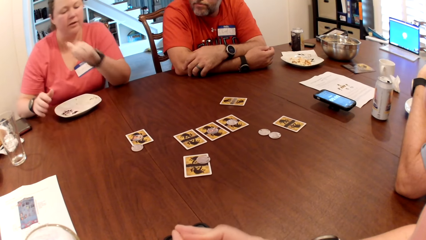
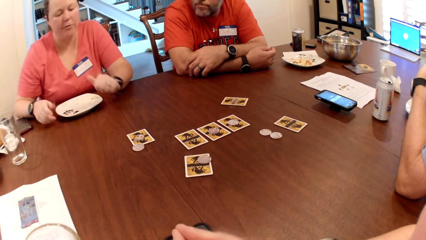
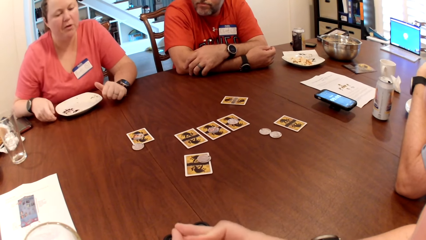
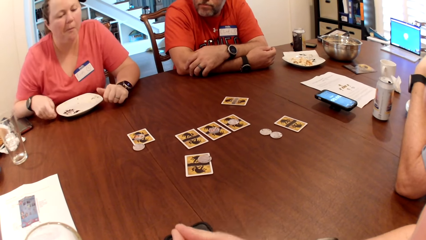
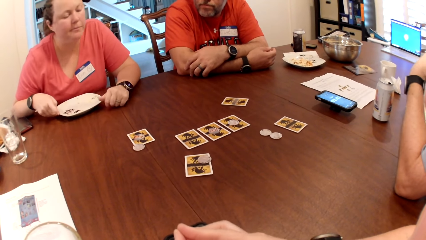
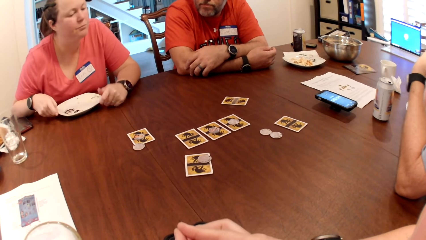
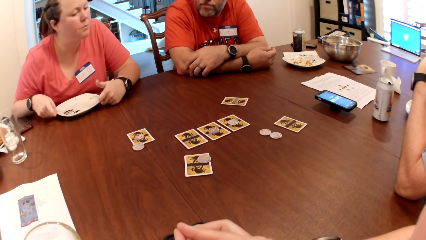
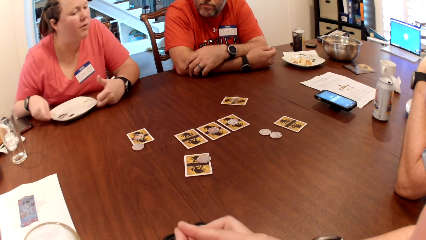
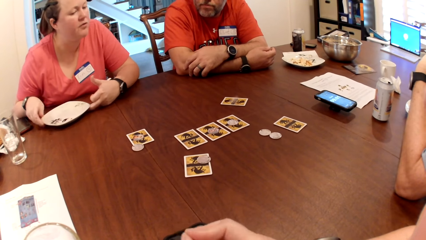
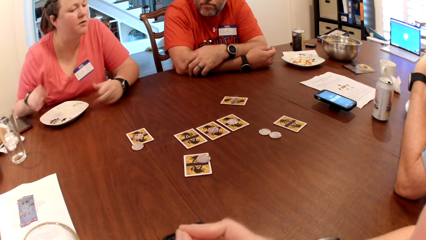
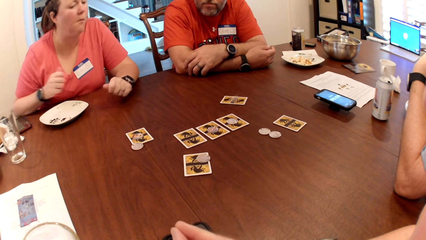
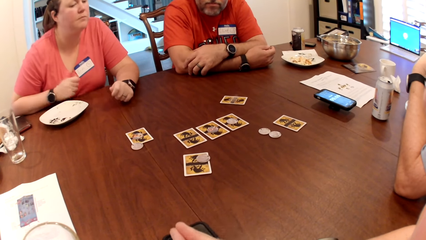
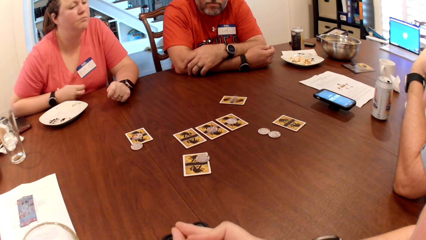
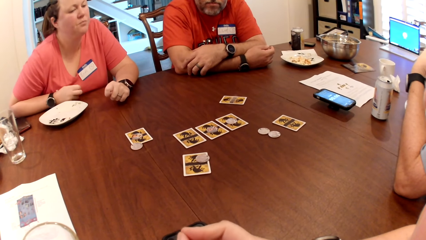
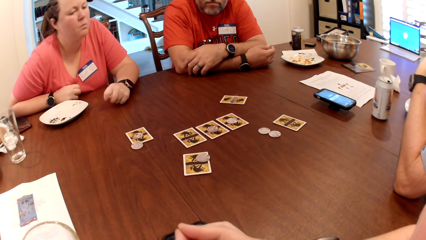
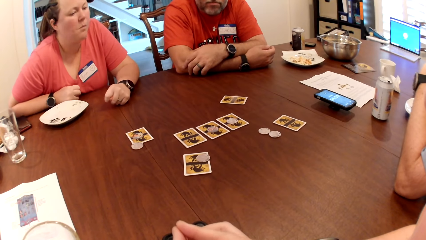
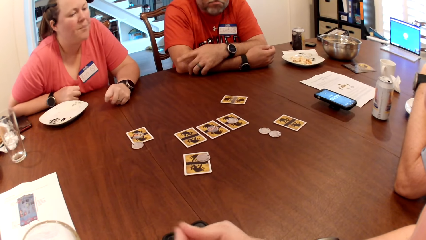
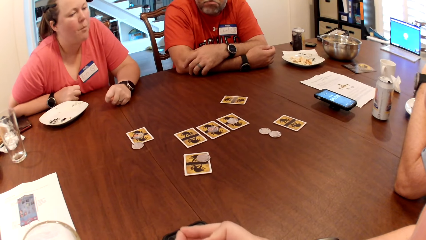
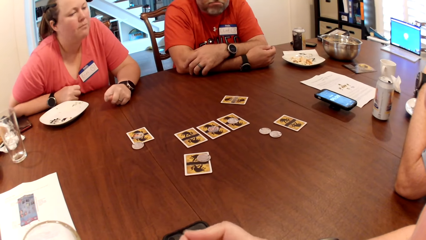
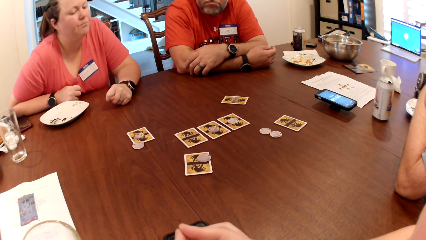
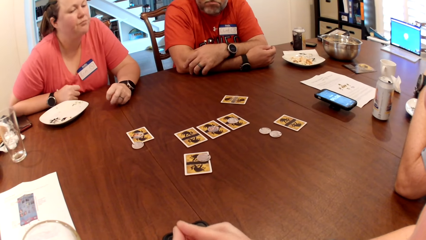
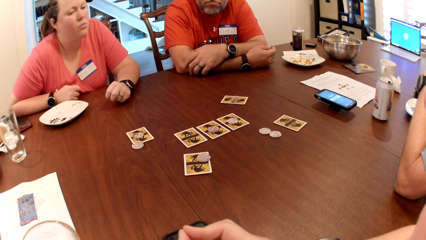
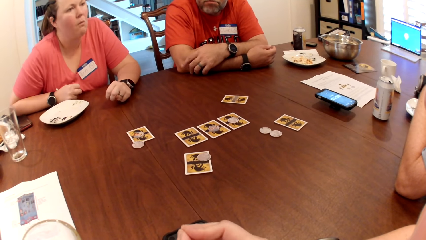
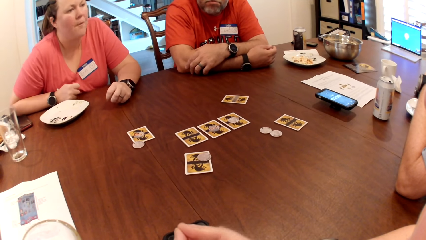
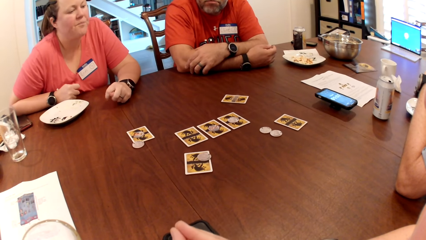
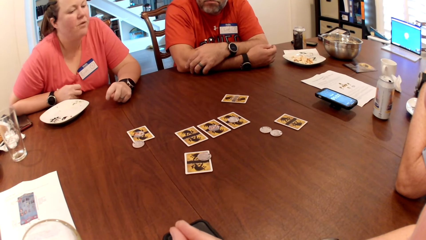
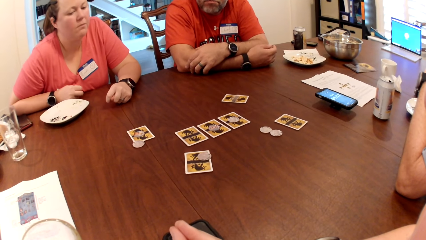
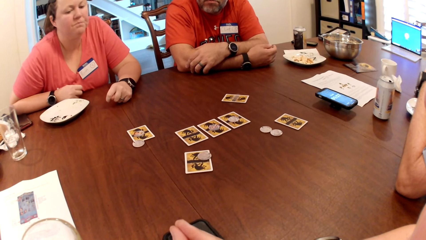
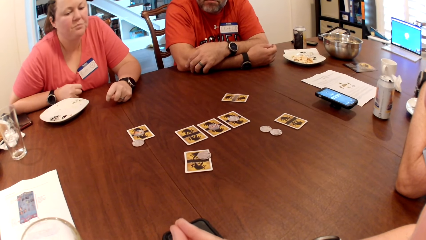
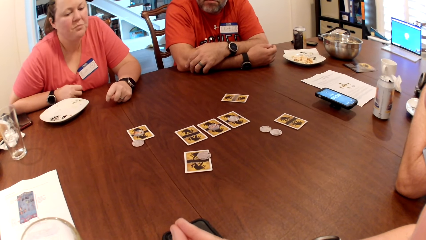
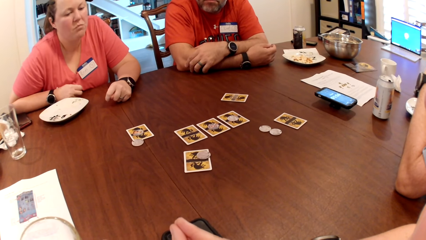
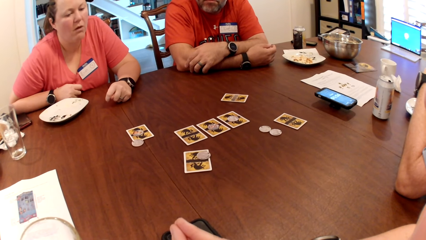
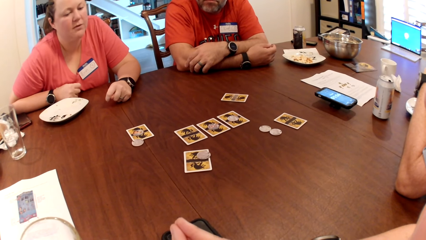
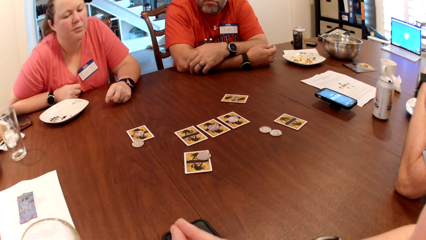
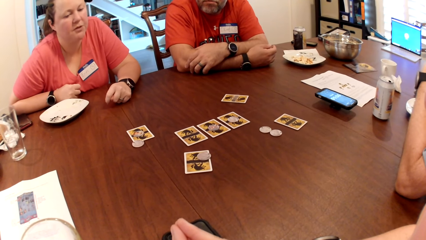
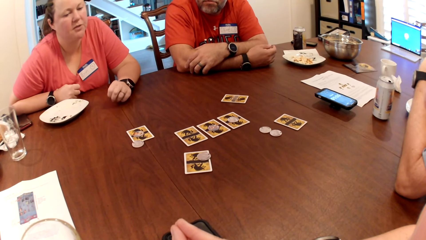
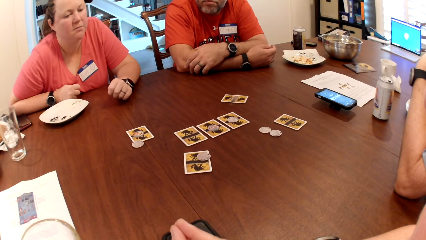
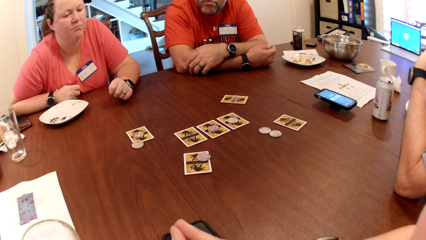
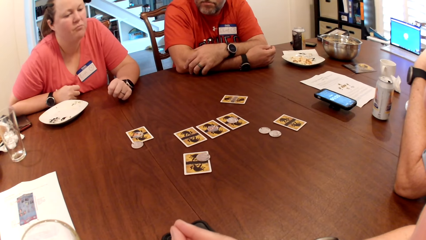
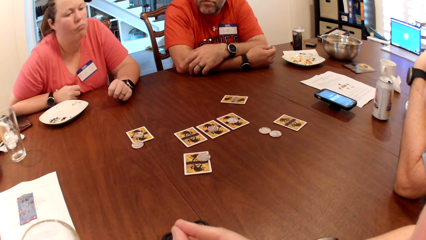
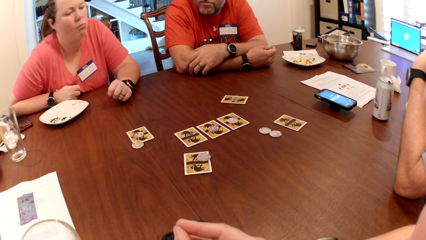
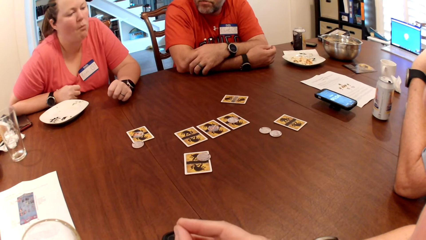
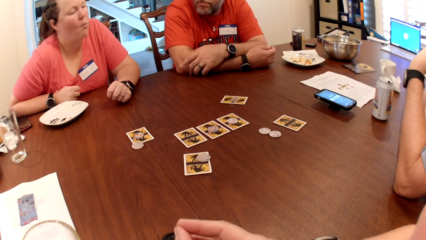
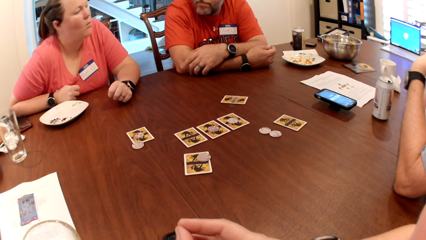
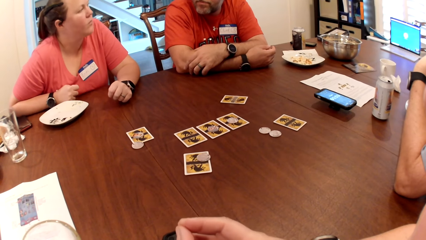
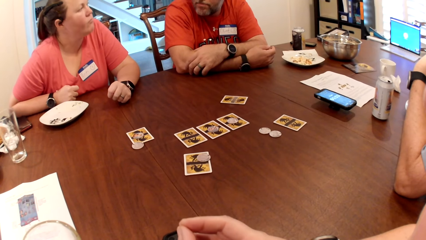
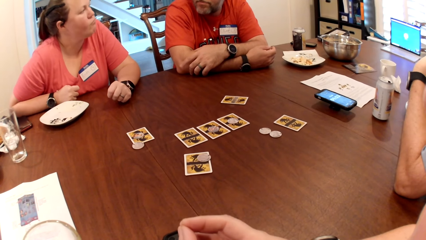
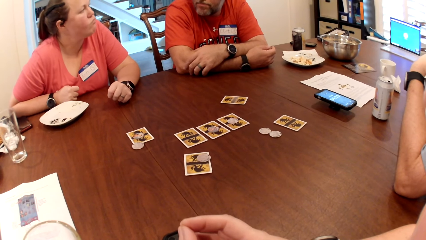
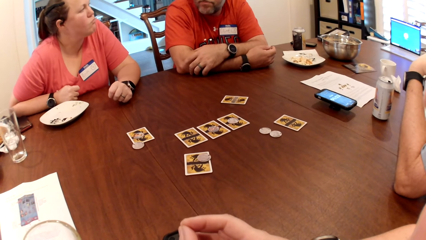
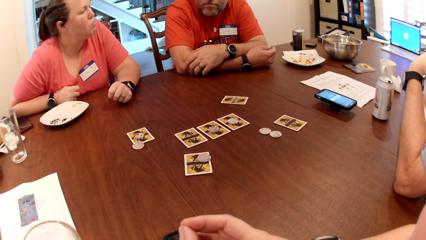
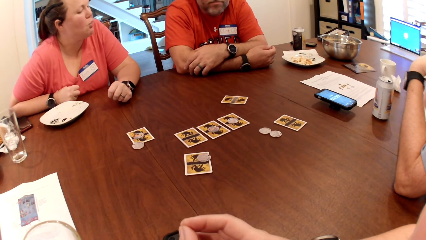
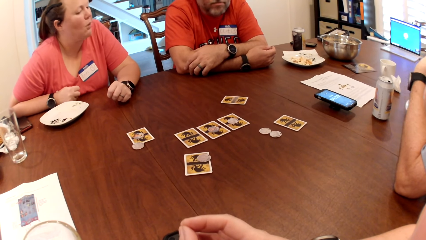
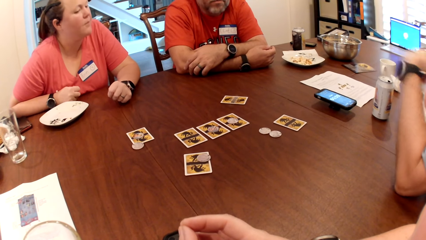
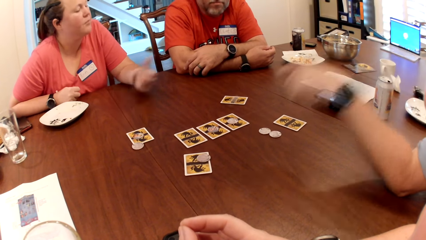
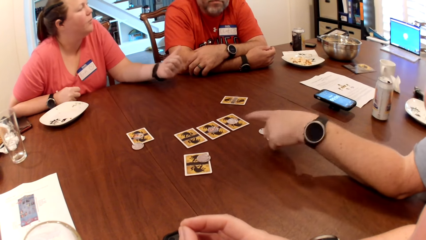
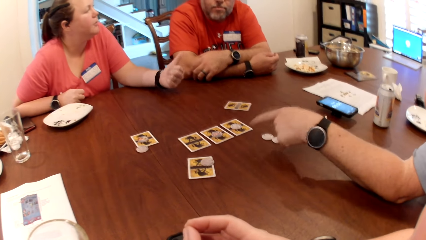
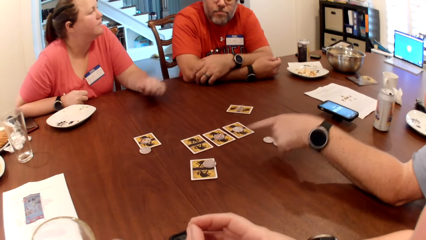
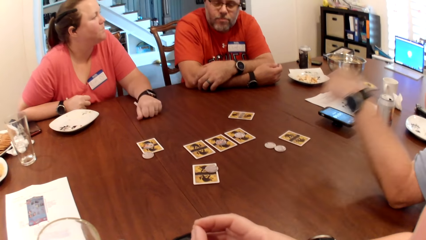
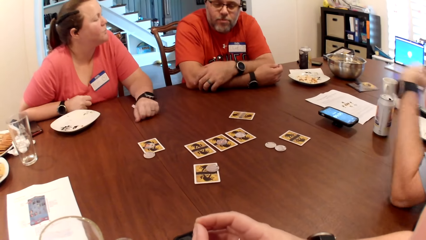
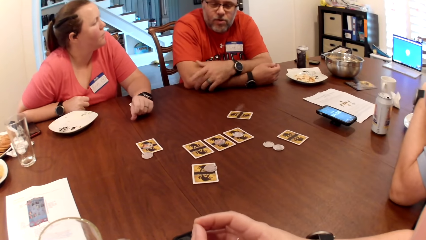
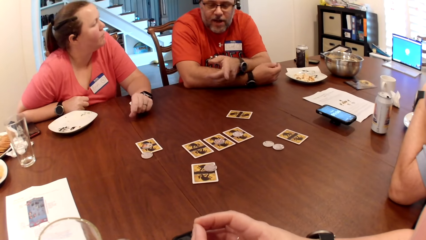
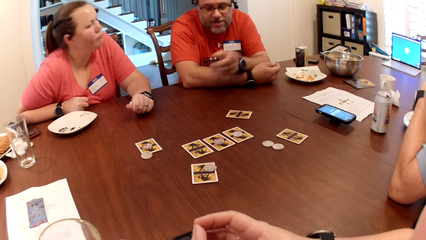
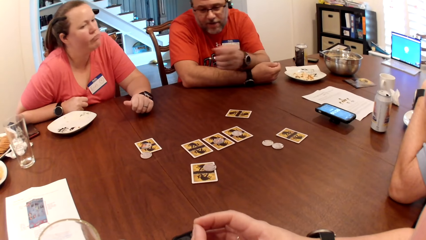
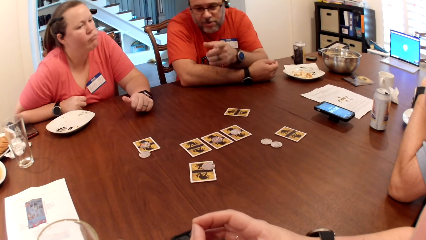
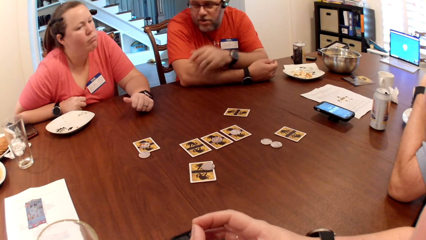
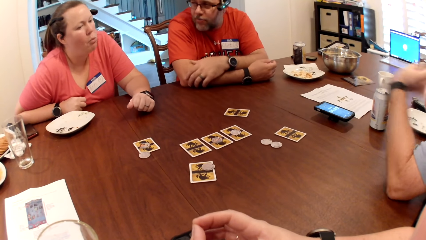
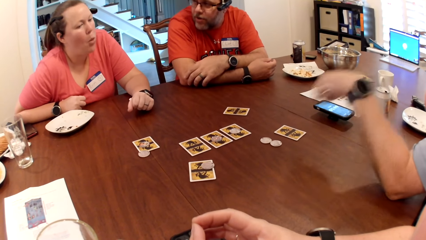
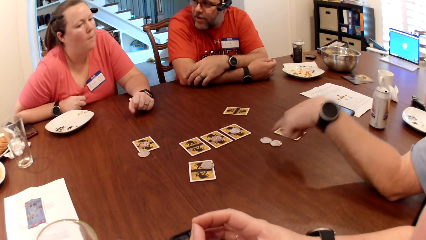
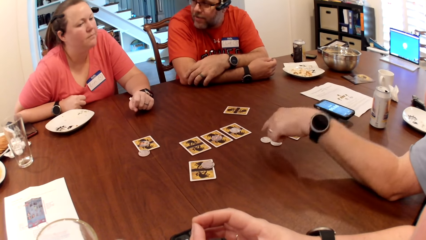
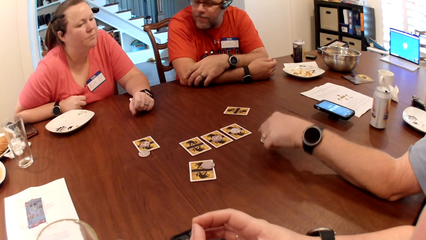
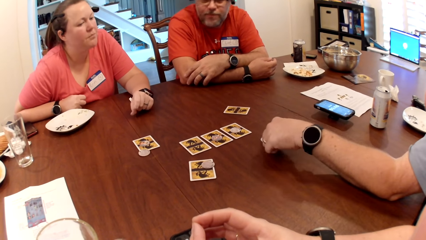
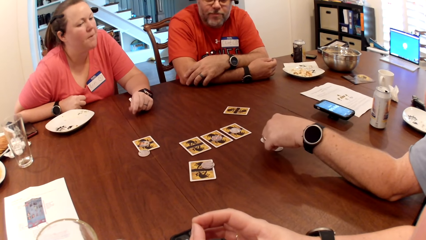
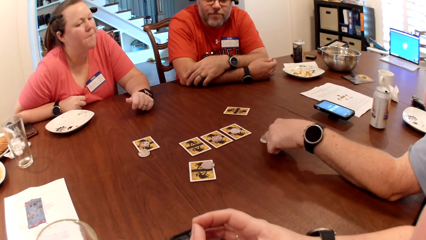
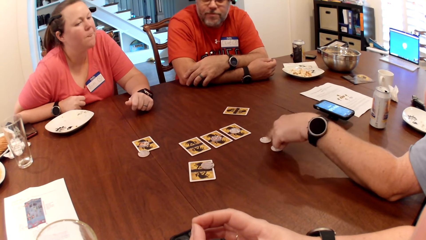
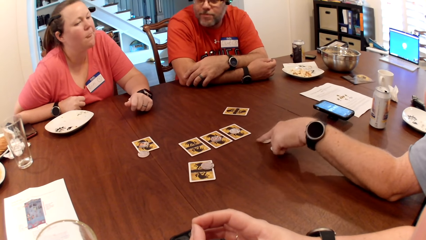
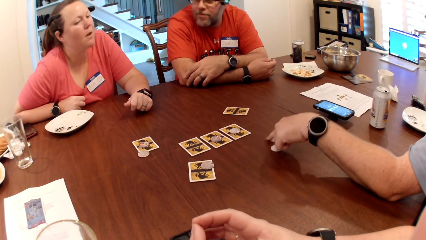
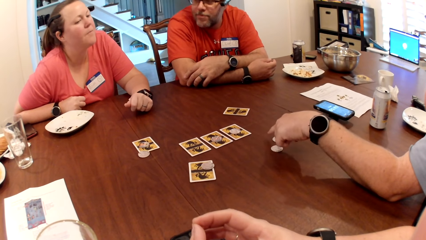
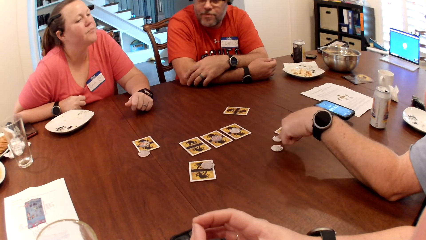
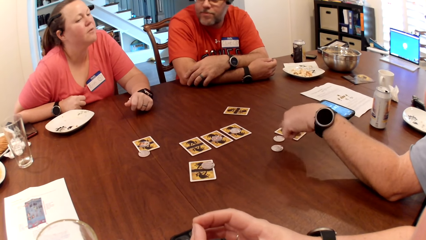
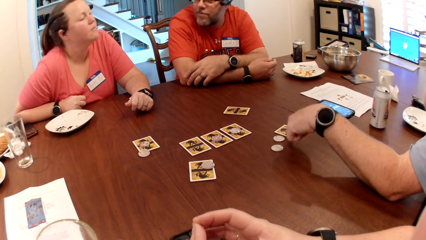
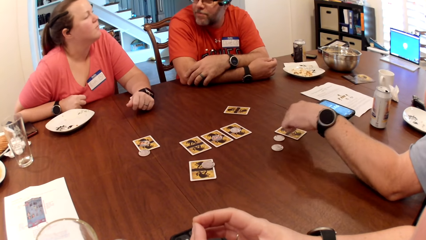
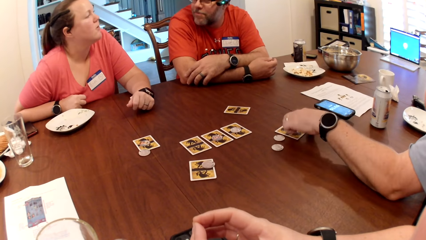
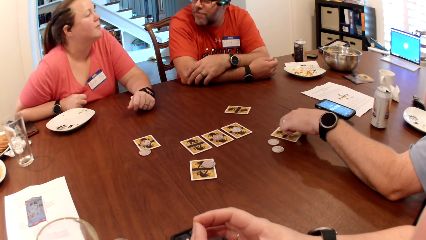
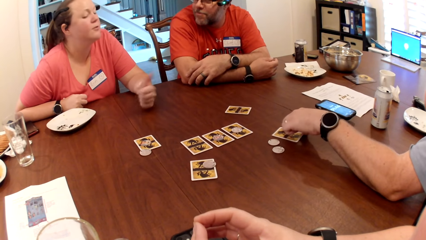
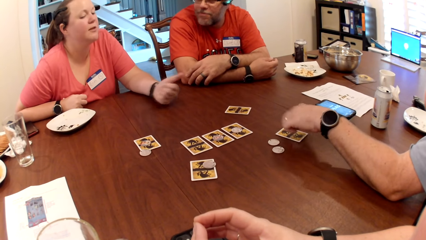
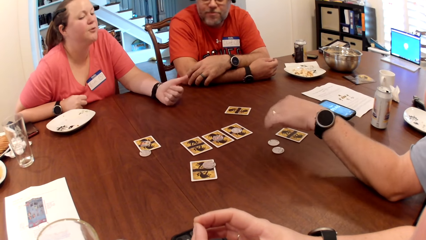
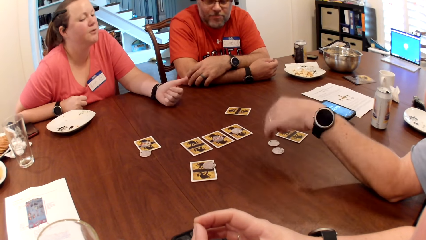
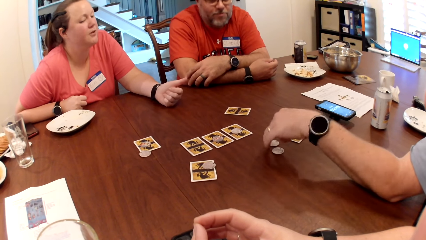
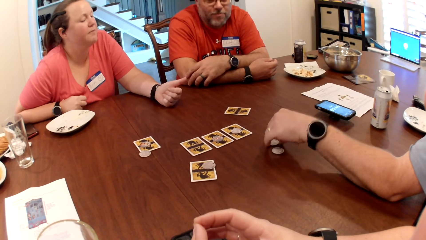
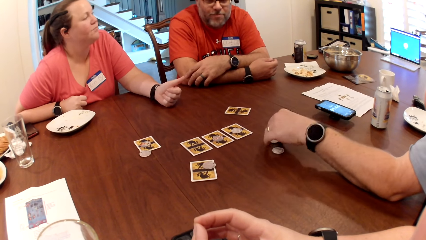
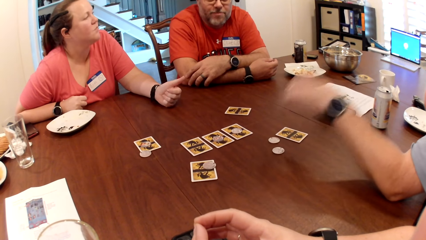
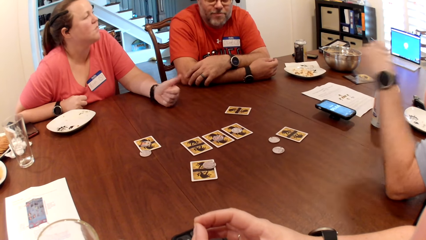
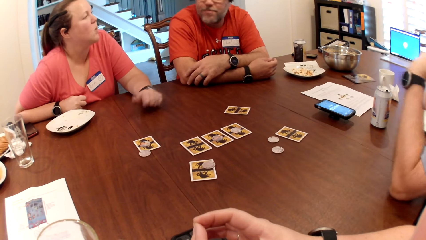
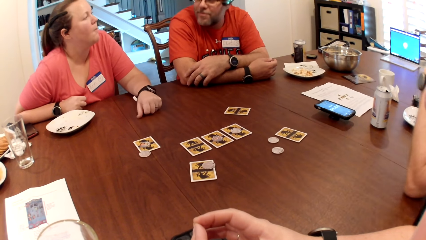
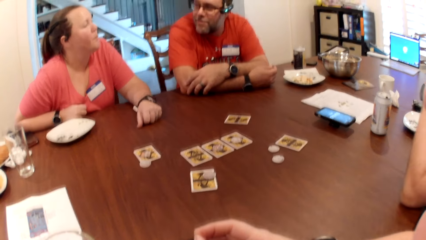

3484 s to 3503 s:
The woman drops both hands on the table. The woman moves her plate on the table with both hands. The camera wearer scrolls the phone. A man gestures with his left hand. The woman gestures with her left hand. Another man gestures with his left hand. The first man moves game tokens on the table with his left hand. The camera wearer, the lady and the men dialogue. The woman gestures with her left hand.
